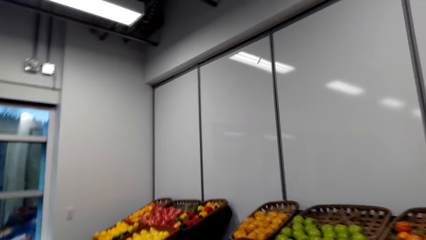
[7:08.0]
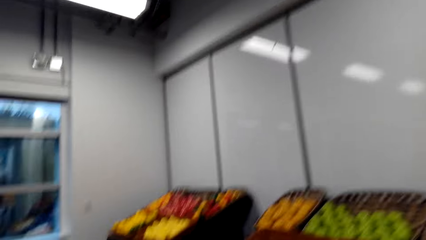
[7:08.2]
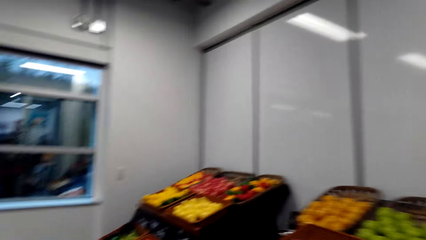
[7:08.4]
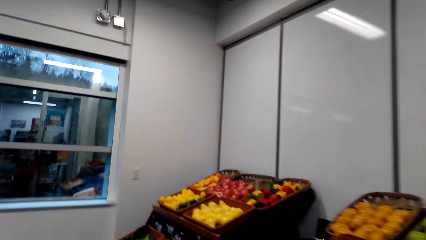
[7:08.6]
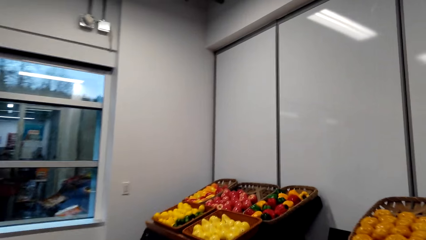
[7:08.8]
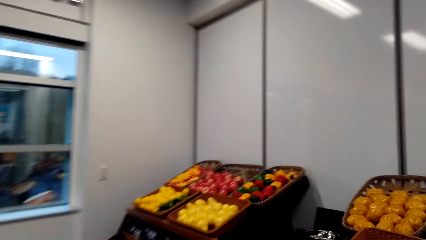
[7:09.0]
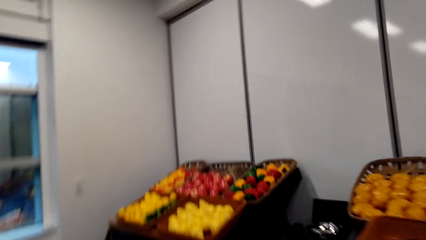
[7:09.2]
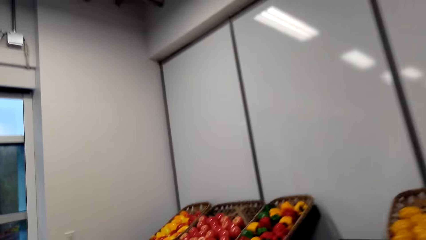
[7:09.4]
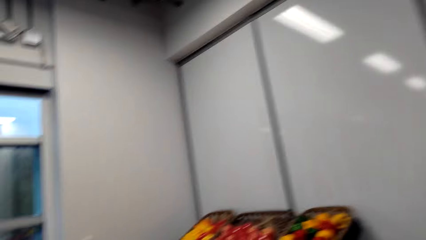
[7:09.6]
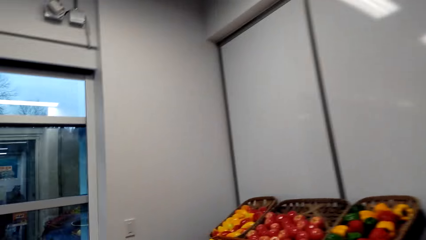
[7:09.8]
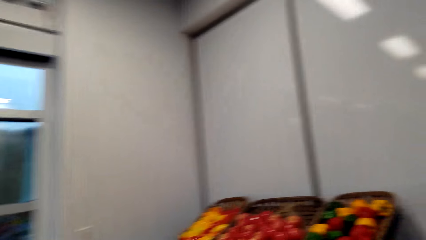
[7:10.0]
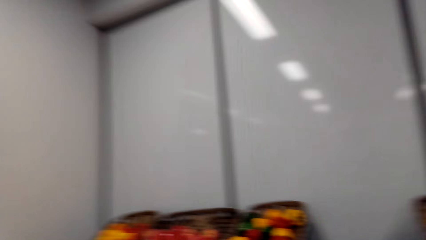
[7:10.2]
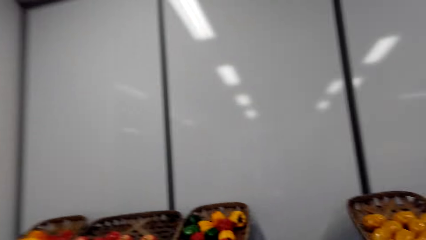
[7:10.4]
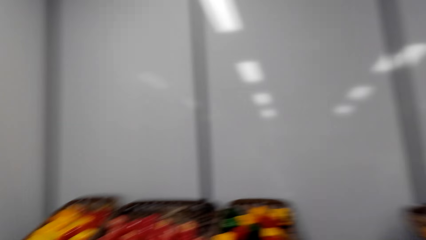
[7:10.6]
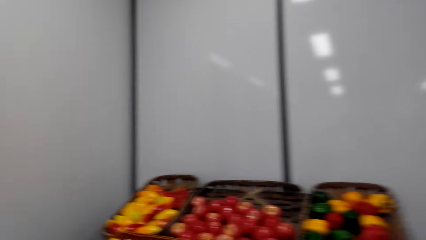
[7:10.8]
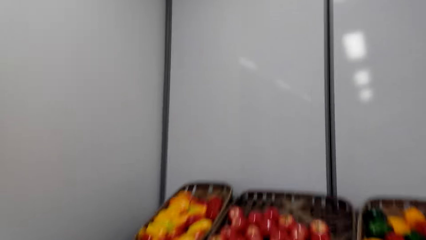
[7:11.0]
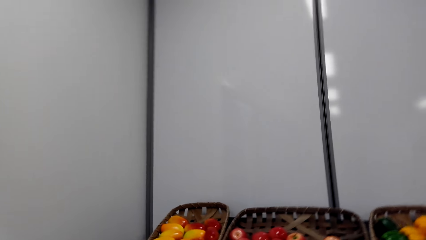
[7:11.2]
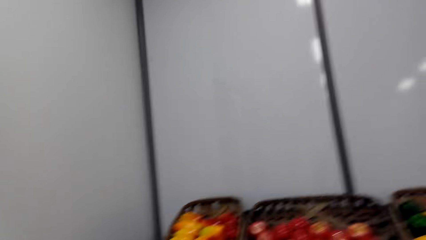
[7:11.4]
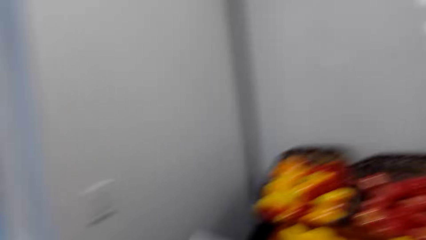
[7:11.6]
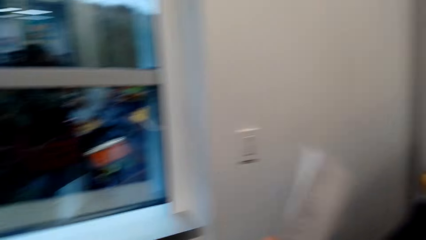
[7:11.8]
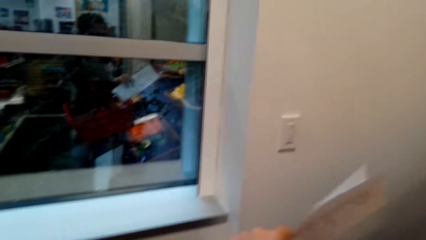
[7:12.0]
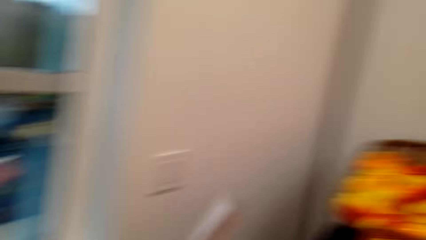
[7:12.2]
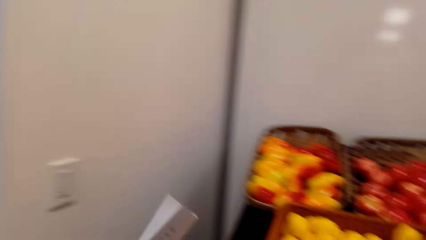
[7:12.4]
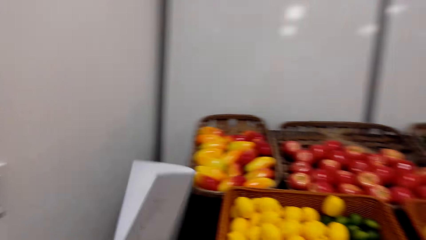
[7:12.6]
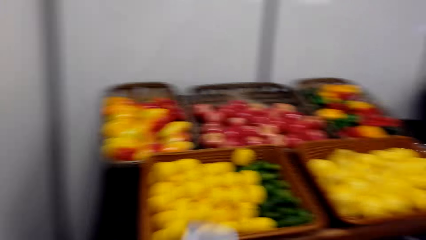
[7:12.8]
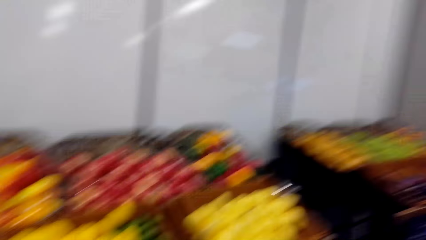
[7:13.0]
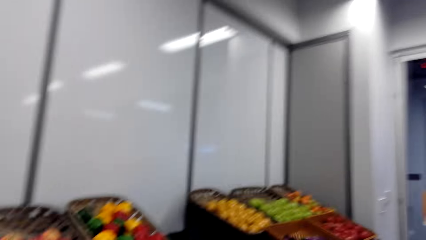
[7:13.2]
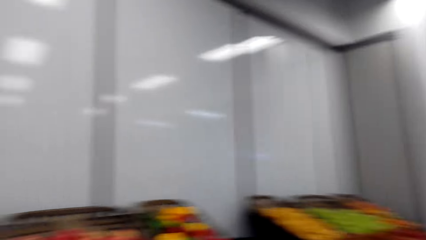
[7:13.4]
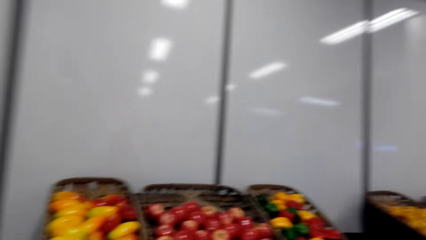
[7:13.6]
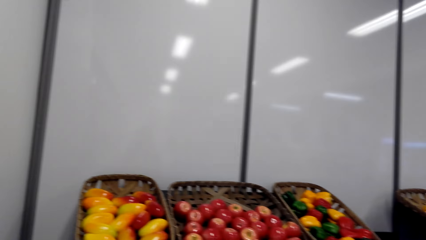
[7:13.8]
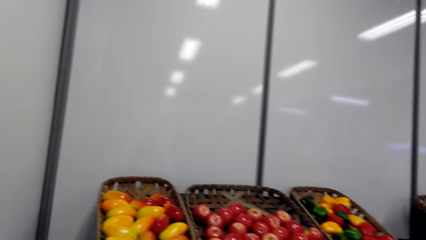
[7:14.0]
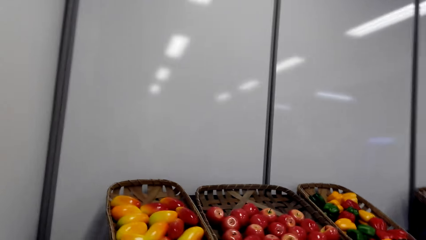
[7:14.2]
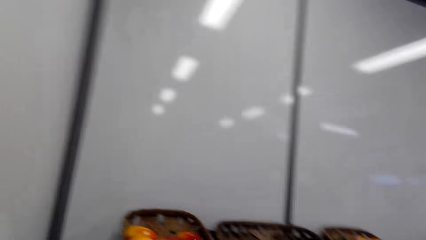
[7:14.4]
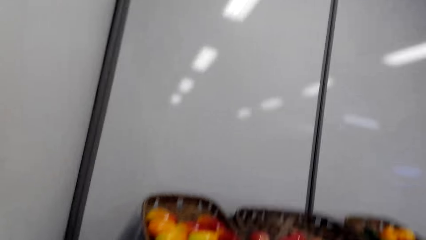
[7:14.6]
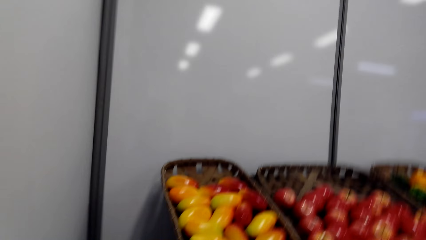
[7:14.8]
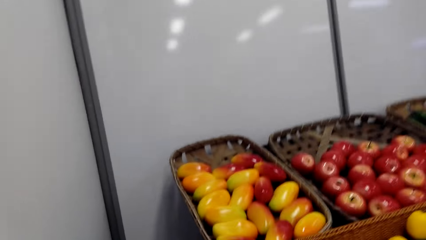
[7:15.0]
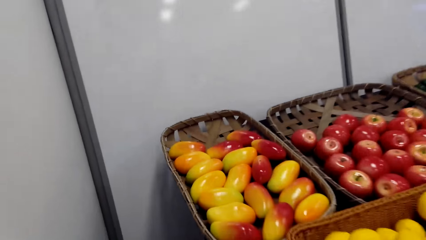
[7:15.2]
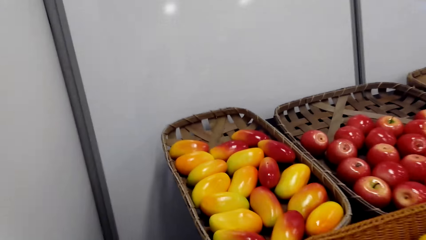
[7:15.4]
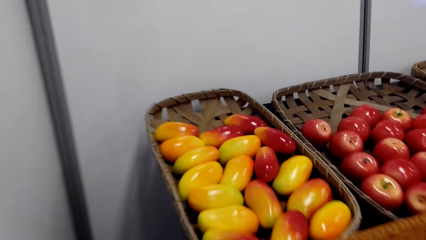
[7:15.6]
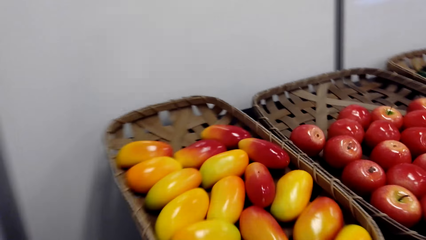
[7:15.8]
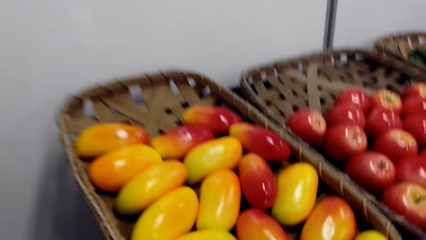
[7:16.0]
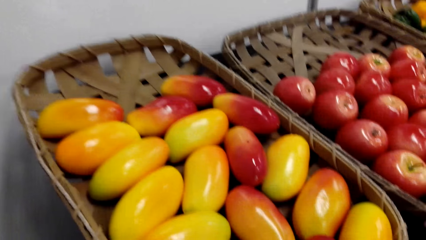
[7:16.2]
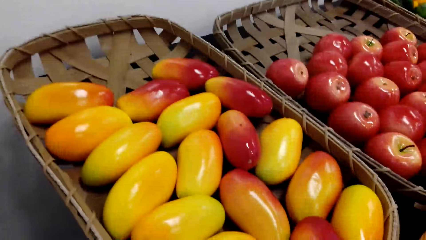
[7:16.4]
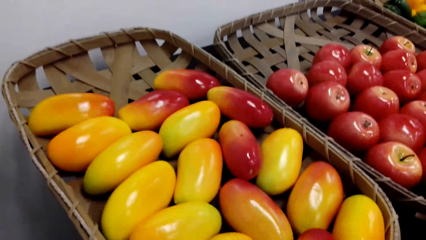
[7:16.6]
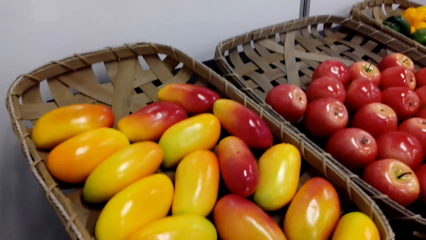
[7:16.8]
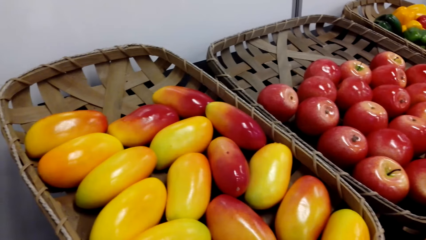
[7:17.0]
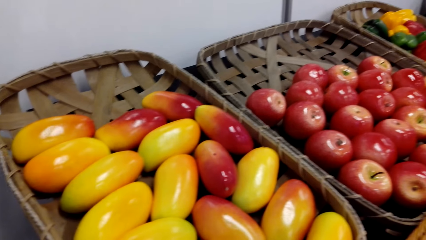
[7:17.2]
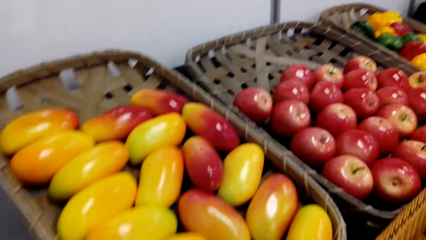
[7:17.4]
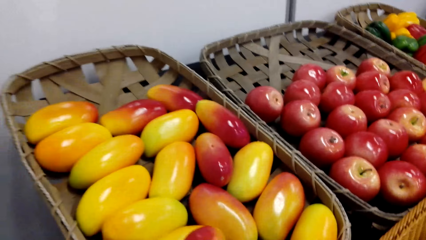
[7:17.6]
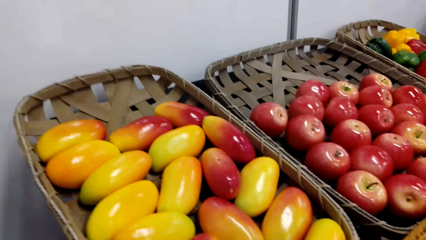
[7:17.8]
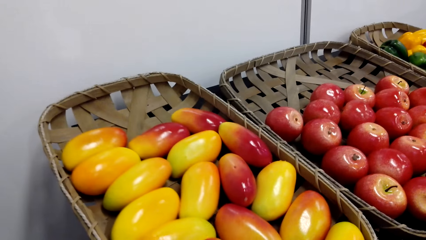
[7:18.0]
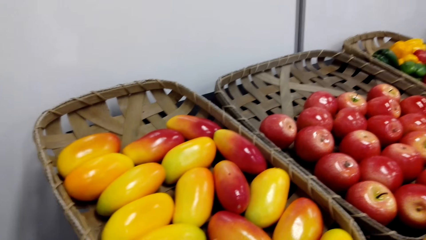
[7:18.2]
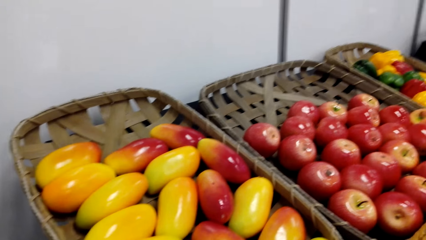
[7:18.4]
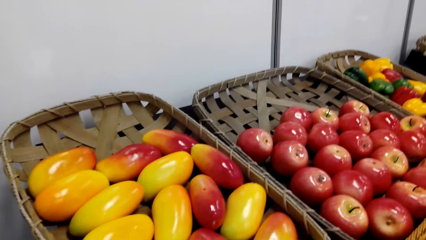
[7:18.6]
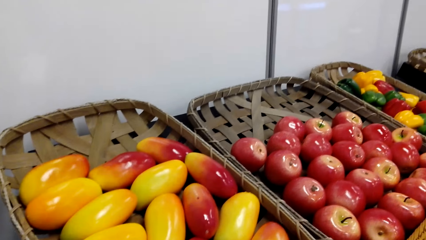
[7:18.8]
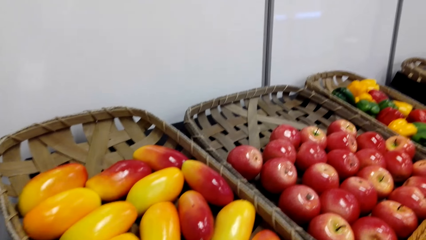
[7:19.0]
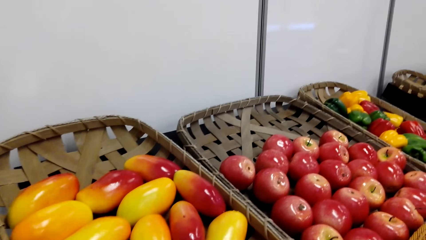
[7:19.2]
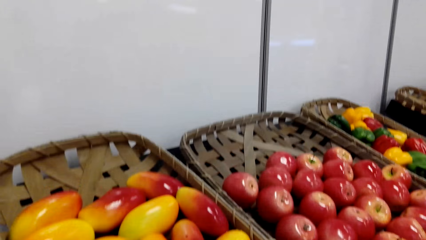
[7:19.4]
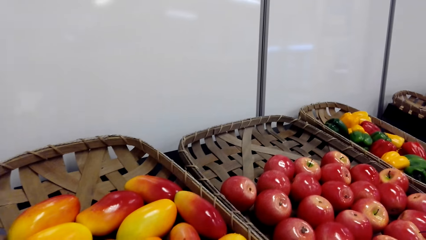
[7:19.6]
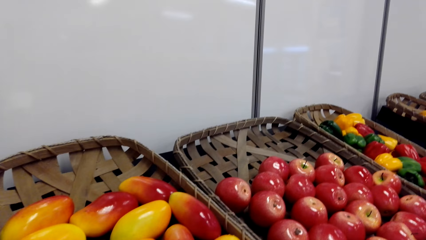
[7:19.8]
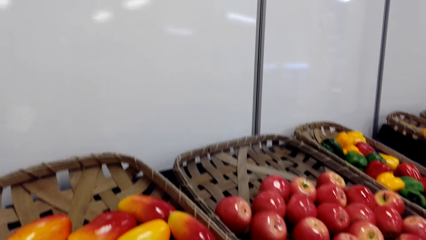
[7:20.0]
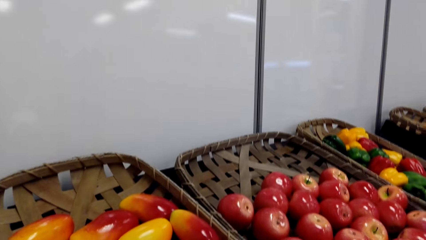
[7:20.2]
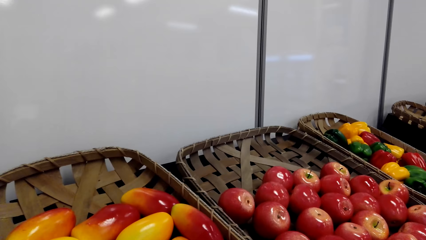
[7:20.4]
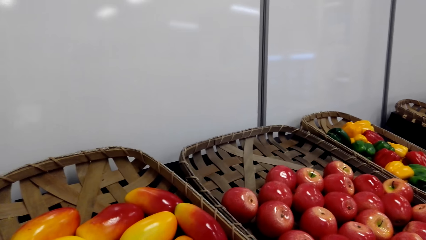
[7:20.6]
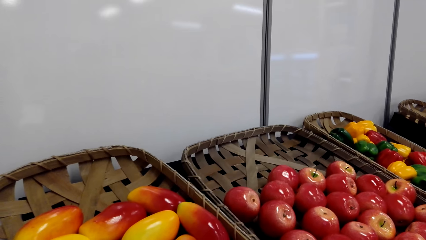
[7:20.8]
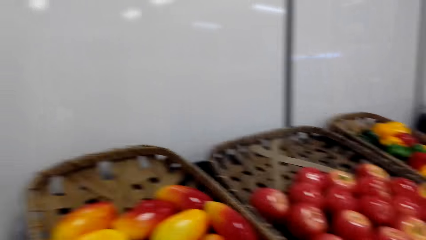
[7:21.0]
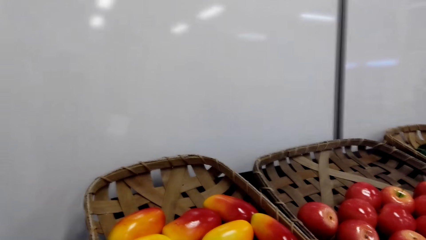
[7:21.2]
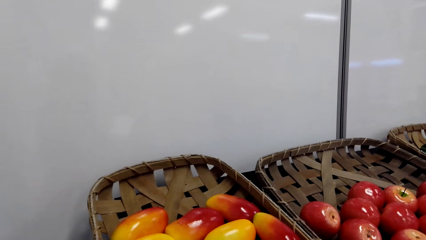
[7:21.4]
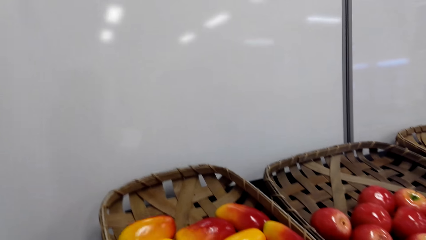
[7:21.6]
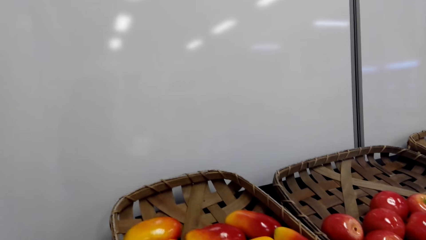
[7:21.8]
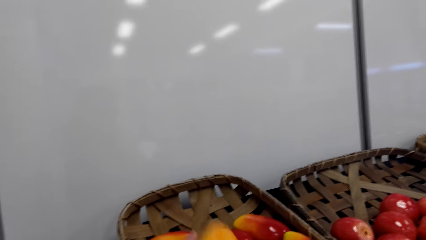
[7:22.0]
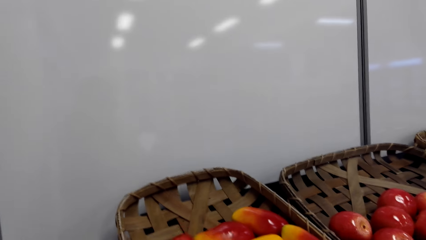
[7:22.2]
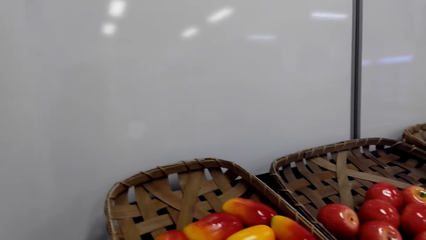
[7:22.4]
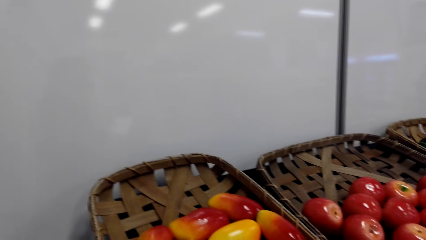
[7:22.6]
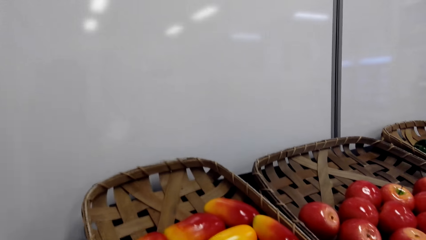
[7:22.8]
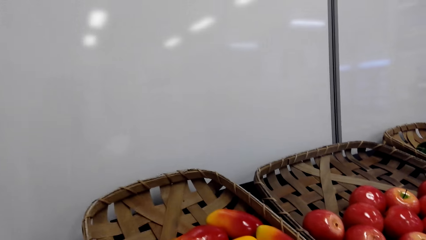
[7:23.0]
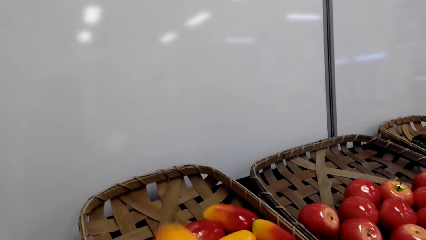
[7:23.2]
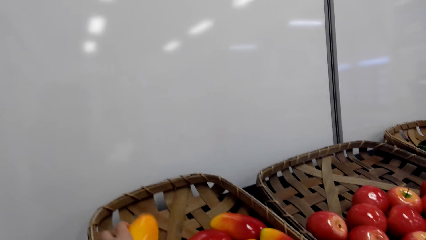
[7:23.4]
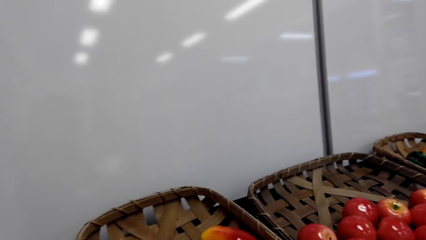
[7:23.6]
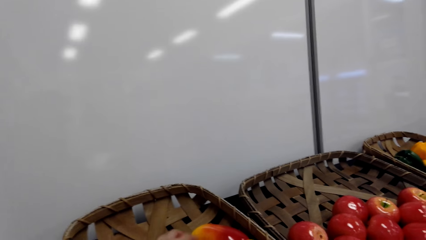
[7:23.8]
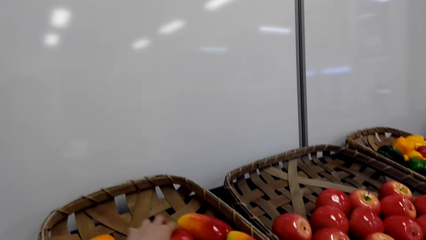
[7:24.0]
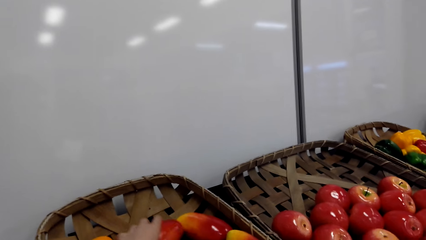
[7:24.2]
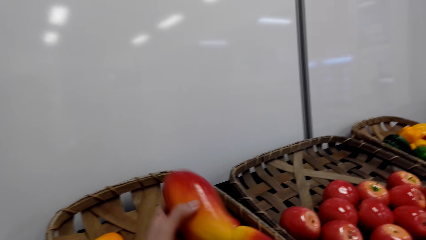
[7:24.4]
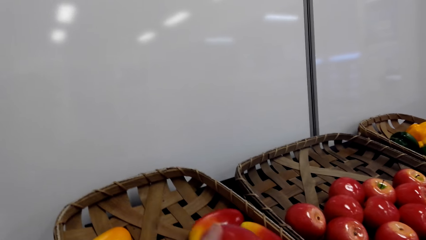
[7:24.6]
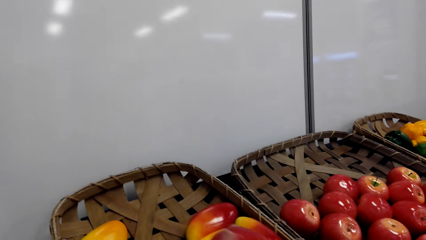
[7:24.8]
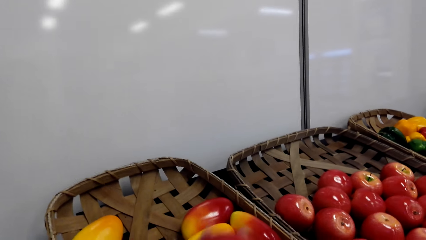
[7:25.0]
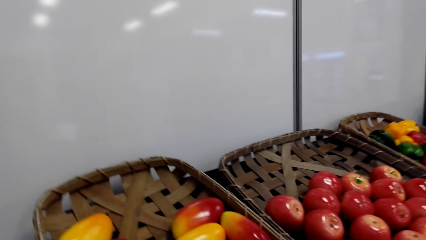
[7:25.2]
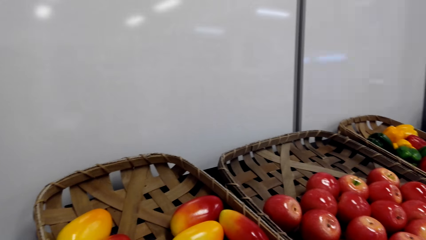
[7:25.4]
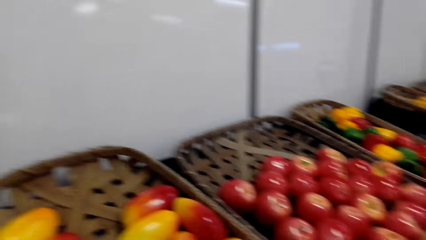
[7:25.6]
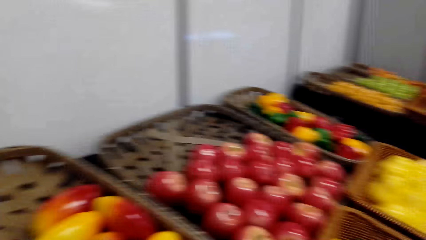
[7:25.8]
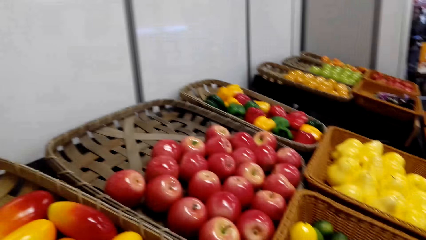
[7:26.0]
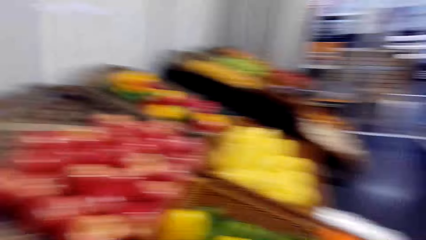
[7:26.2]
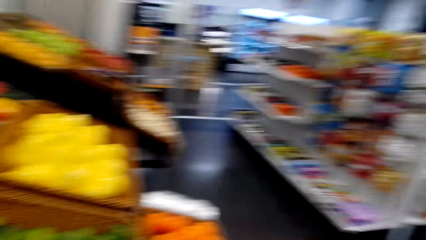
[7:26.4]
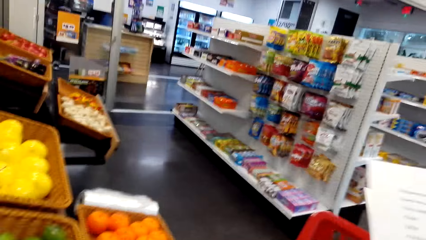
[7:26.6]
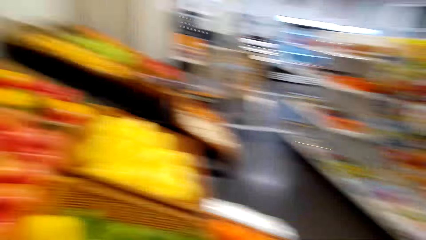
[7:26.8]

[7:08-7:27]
The camera wearer looks at the fruits. They move the mangoes in the basket. They hold the mangoes. They pick a mango. They stare at the mango.
